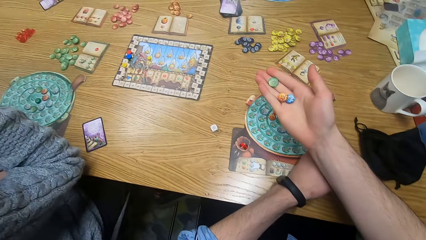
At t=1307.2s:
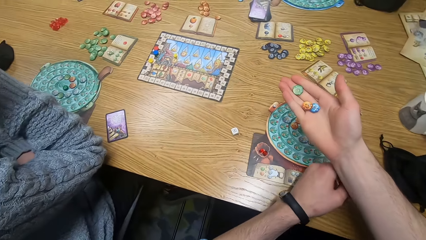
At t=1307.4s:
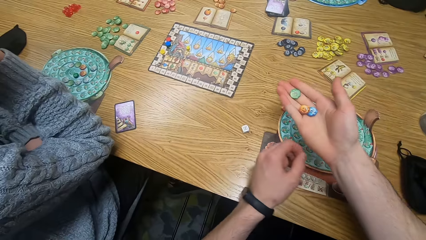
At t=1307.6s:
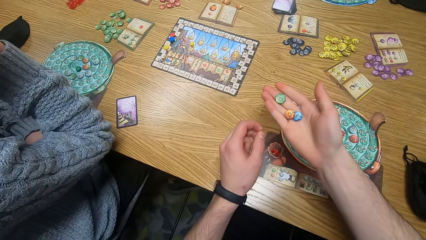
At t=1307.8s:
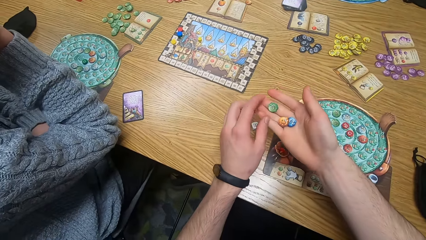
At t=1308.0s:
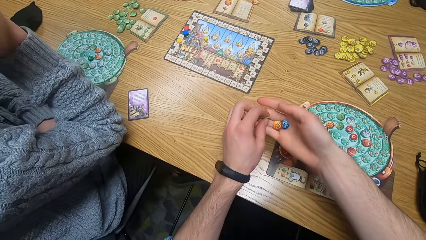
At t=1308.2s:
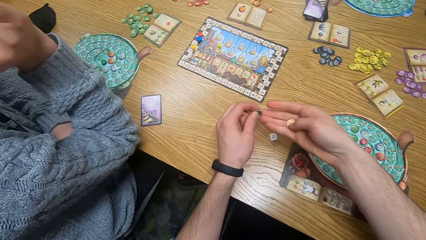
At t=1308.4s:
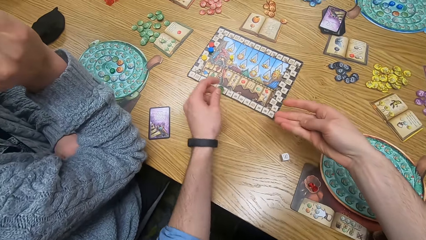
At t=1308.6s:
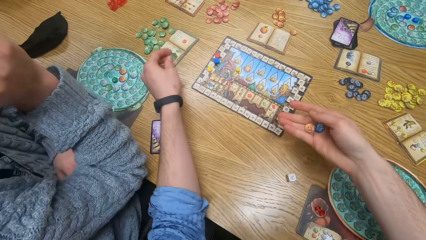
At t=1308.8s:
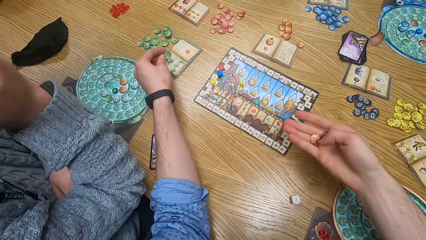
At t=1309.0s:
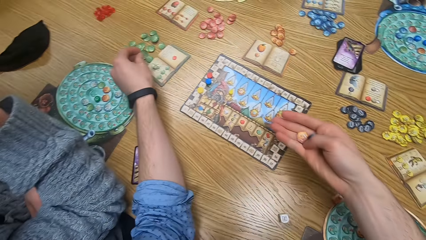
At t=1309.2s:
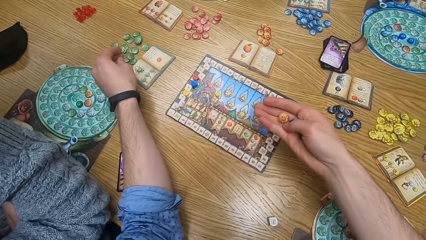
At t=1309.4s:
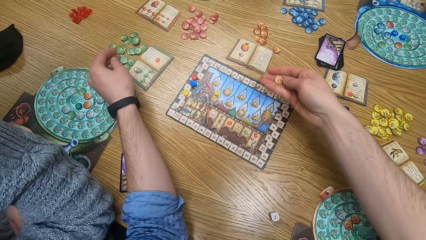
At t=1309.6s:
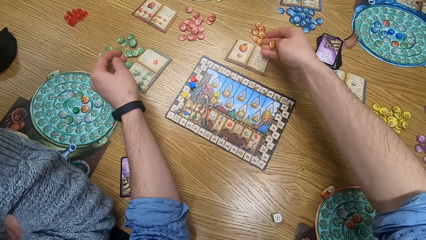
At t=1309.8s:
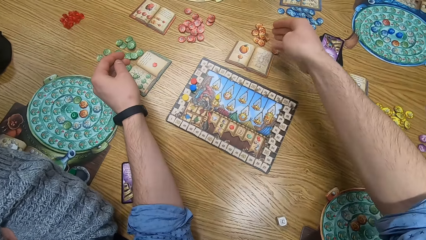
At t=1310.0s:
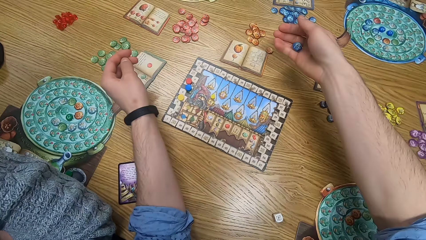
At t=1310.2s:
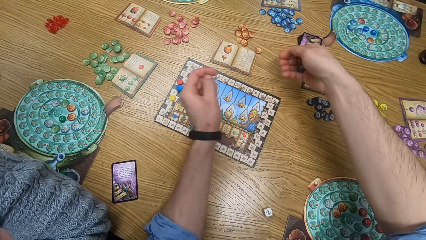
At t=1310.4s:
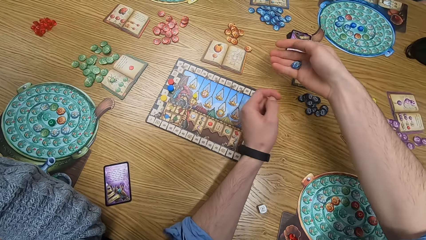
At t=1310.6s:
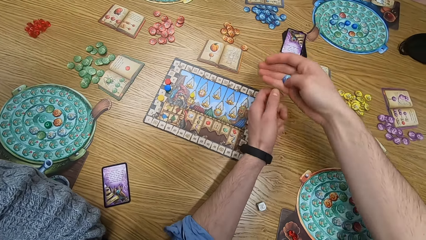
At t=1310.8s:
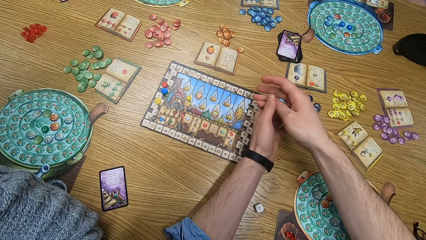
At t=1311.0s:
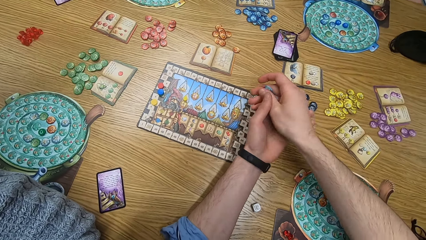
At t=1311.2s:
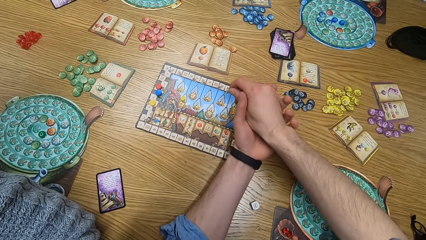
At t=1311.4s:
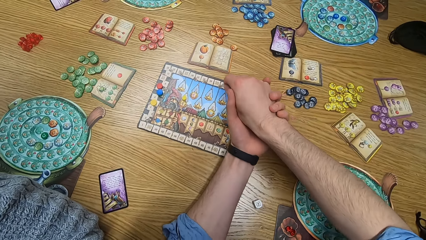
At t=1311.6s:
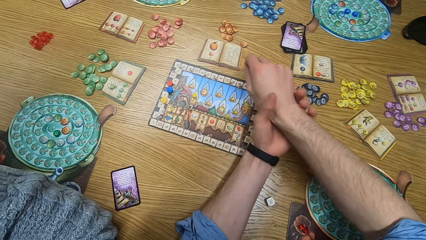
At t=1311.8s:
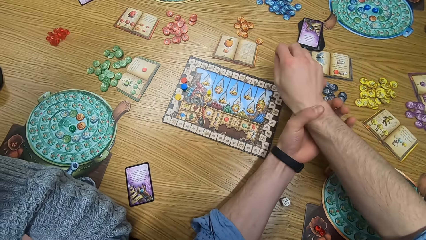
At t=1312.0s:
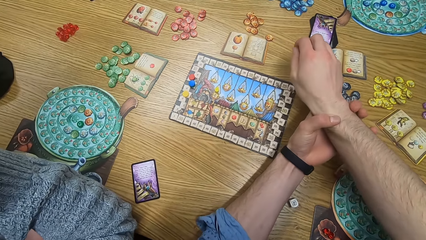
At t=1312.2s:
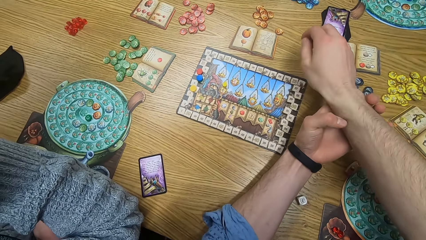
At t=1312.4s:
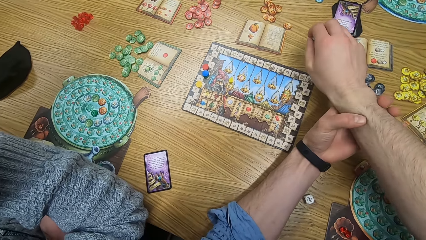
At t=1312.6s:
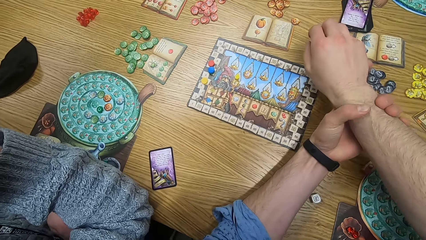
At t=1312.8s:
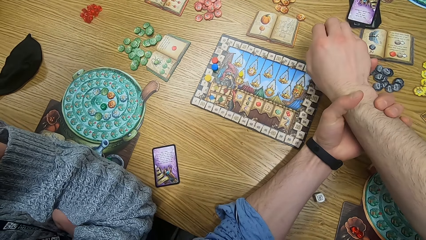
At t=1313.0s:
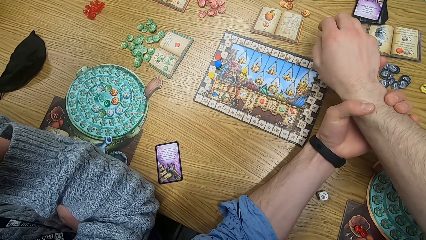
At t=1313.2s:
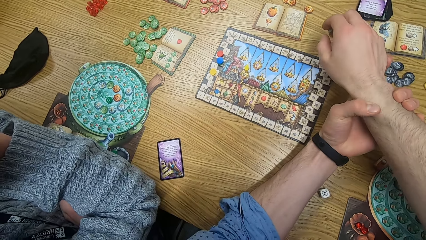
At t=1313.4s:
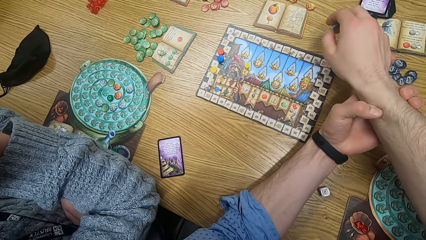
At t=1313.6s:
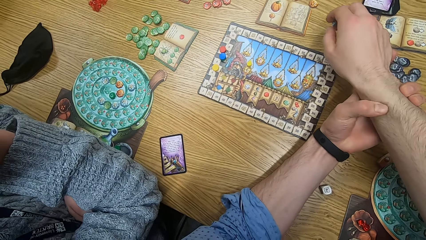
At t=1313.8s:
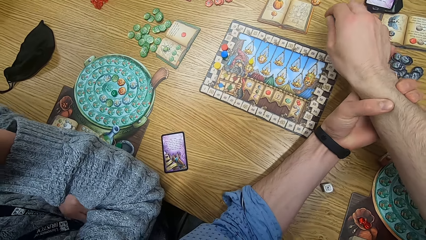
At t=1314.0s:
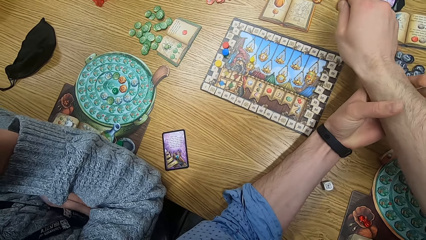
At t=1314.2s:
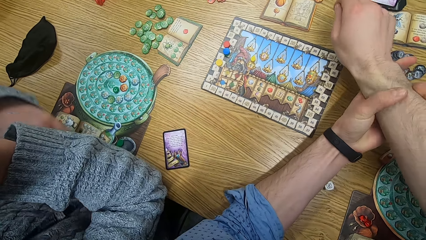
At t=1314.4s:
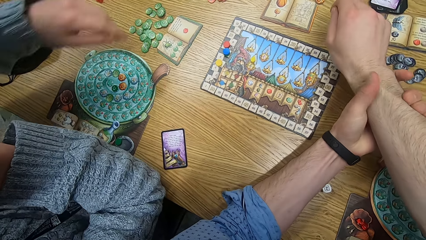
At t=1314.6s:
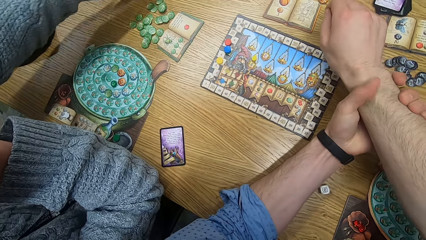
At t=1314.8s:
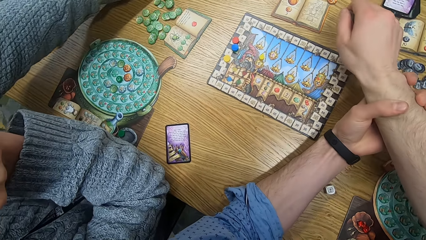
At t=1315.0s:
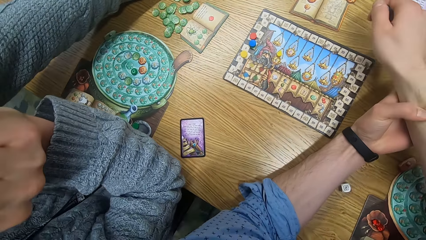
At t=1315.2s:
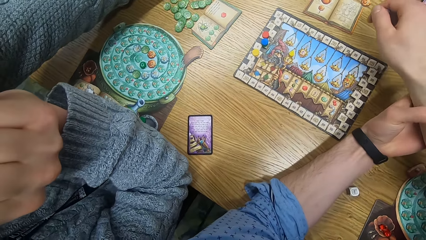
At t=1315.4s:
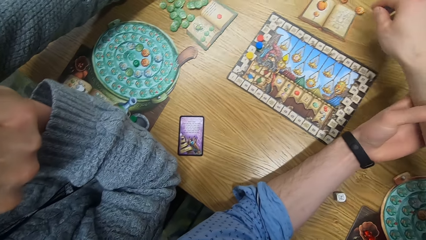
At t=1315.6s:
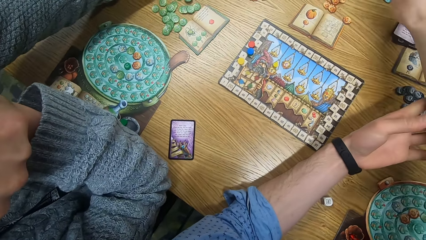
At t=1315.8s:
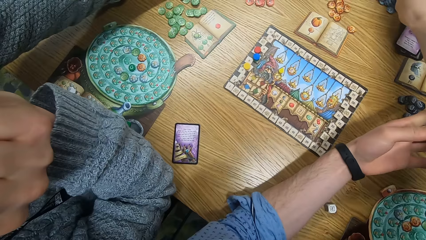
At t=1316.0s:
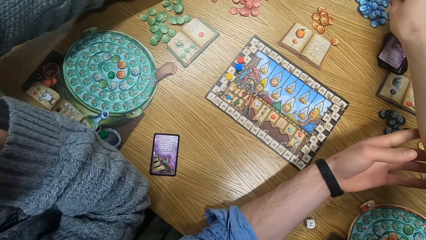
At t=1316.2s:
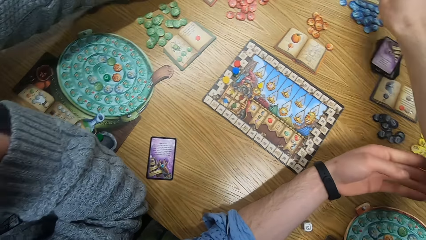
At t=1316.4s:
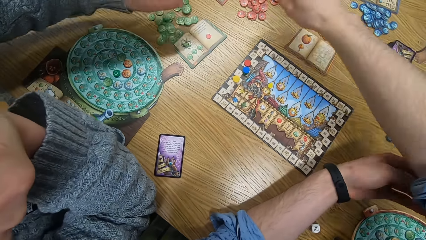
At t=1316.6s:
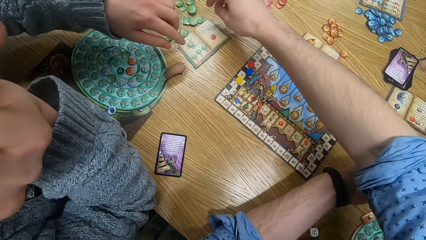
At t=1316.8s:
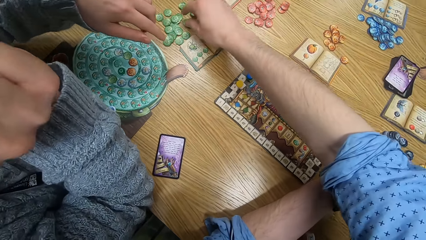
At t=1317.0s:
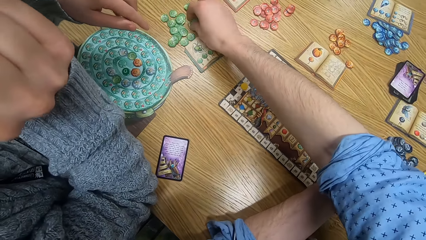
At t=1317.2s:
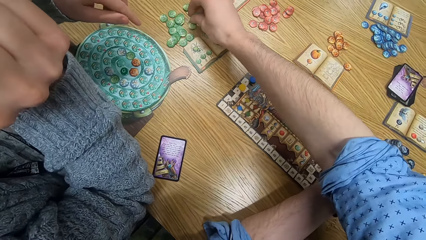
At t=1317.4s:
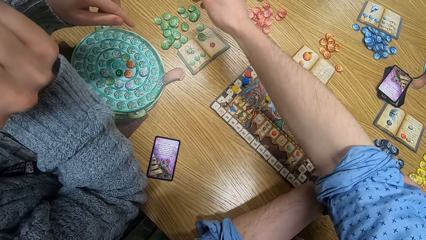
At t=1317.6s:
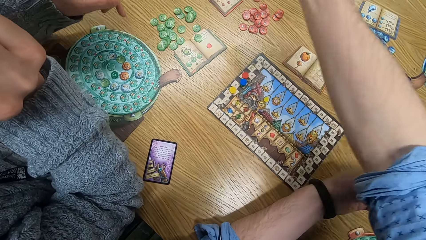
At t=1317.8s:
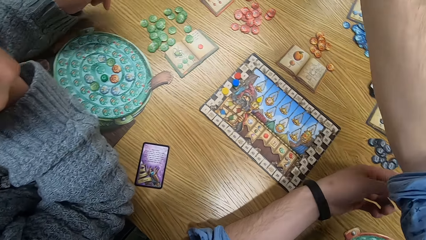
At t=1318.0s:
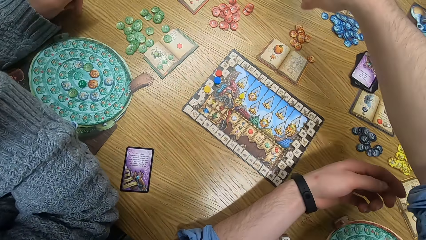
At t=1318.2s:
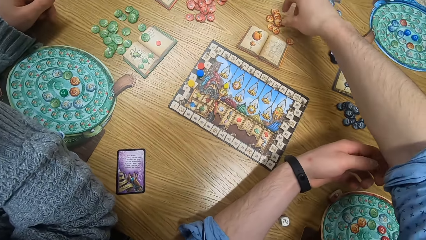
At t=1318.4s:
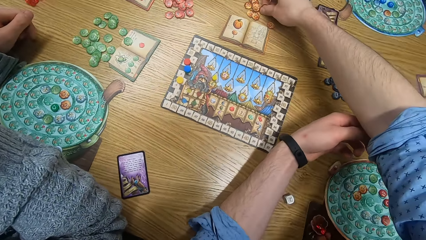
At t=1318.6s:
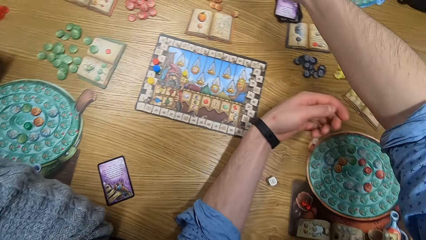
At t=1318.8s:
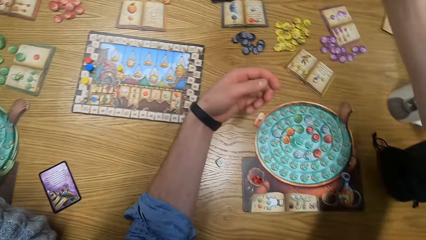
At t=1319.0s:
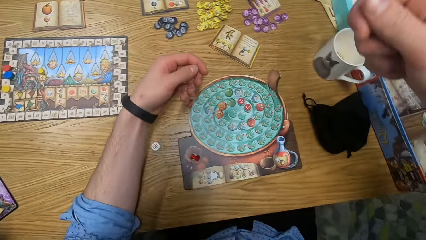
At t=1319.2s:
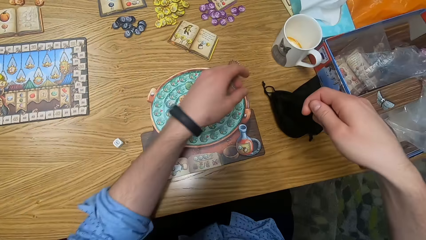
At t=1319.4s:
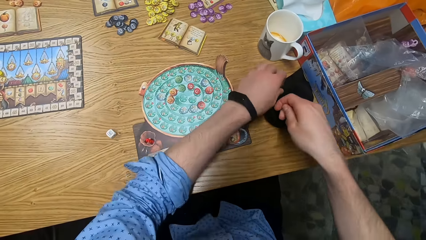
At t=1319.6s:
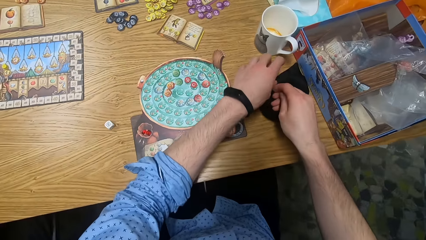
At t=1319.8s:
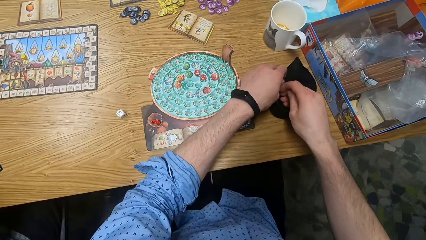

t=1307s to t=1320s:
The camera wearer passes the chip from his right hand with his left hand. He puts pieces on the board game. He drops the chip on the table with his left hand. He drops the chip on the table with his right hand. He rubs his wrist with the left hand. He picks the chip from the table with his right hand. He picks the chip from the table with his right hand again.
